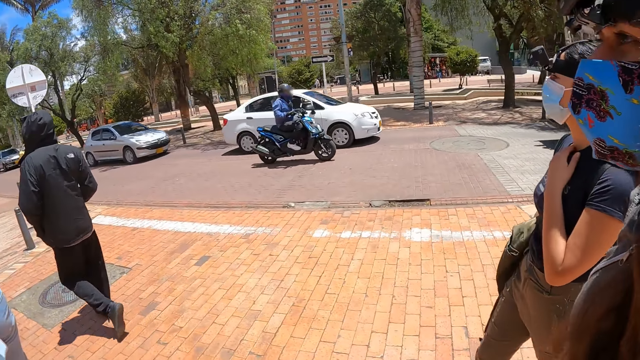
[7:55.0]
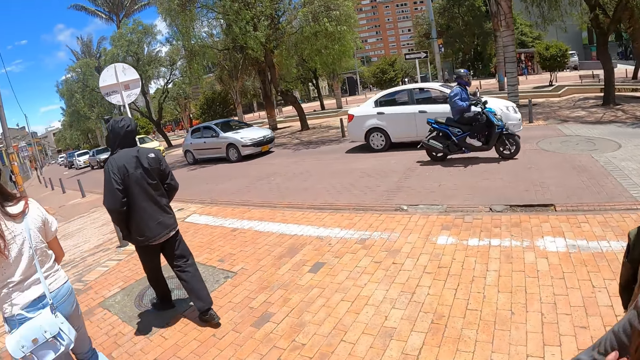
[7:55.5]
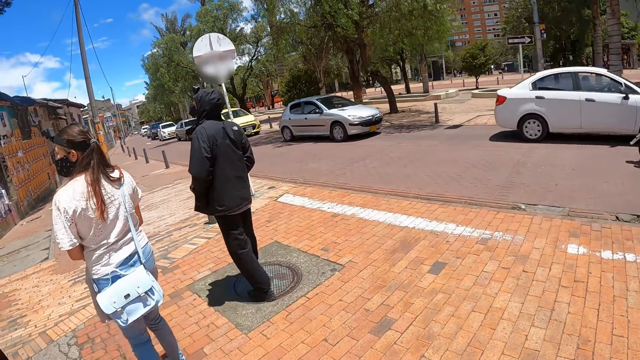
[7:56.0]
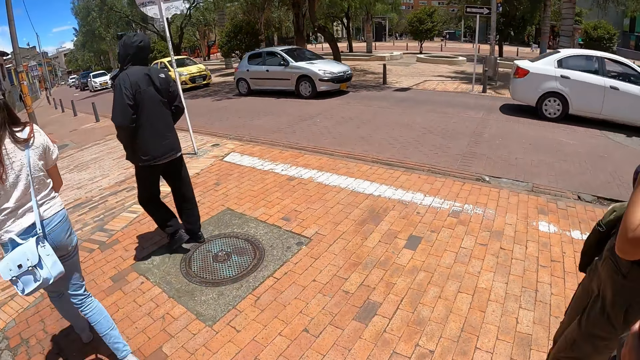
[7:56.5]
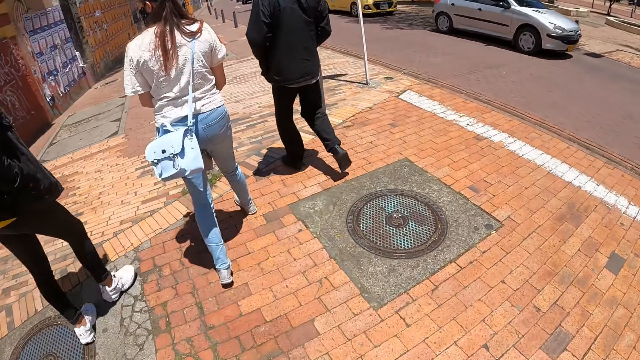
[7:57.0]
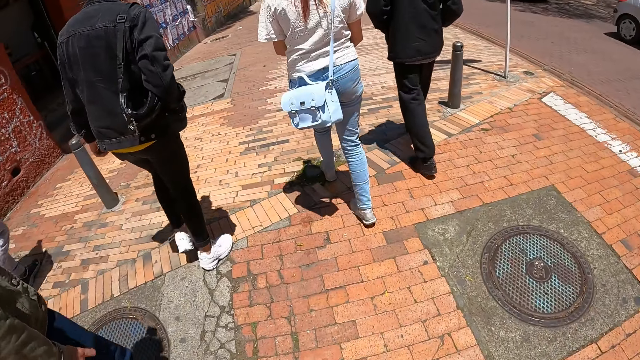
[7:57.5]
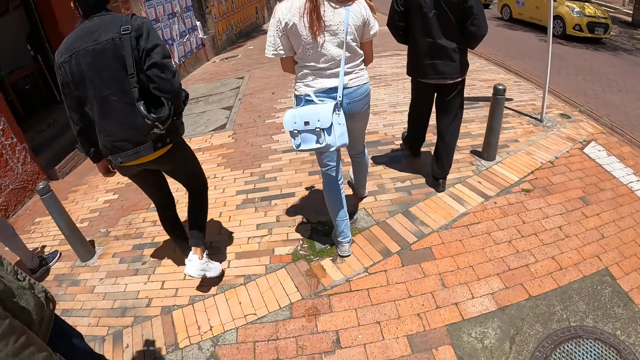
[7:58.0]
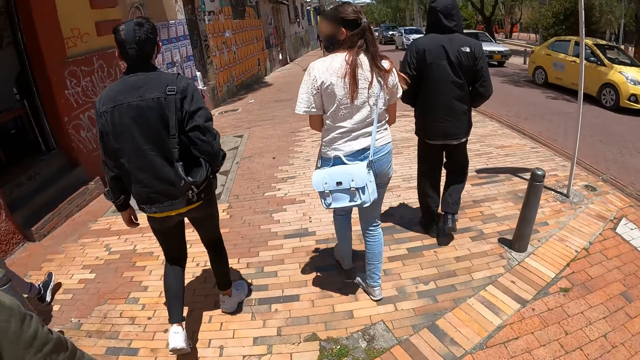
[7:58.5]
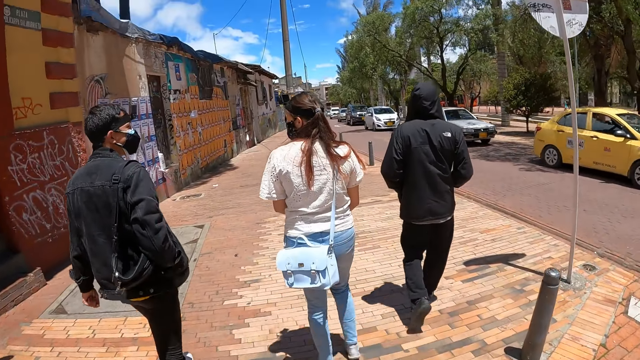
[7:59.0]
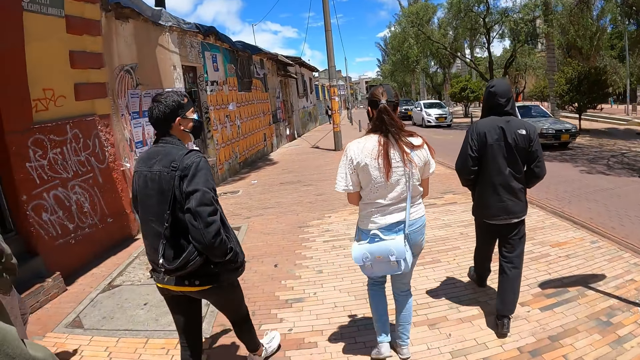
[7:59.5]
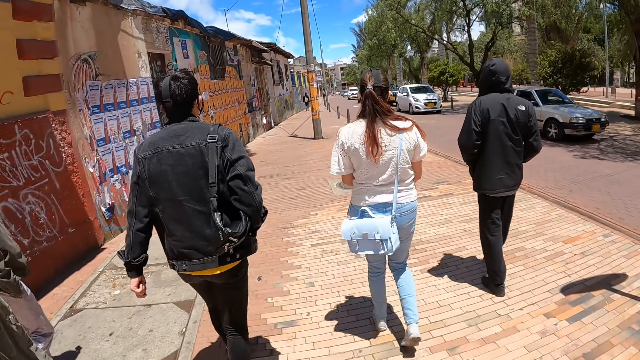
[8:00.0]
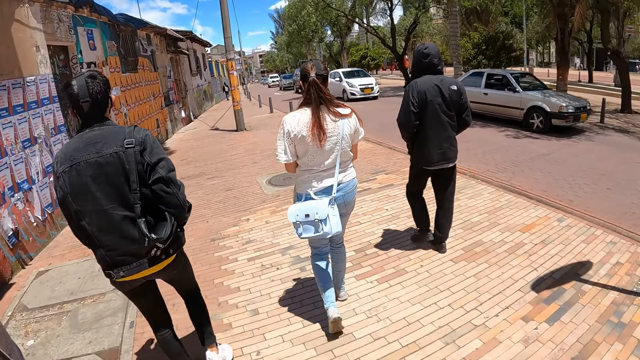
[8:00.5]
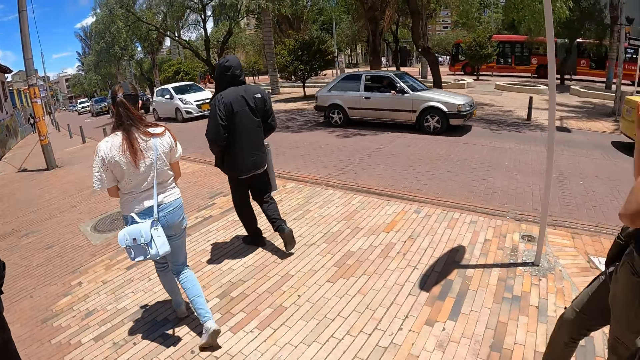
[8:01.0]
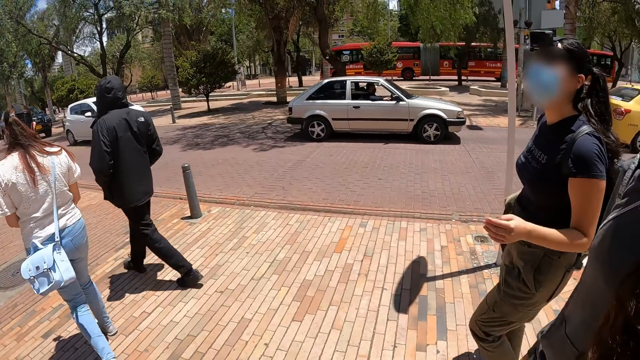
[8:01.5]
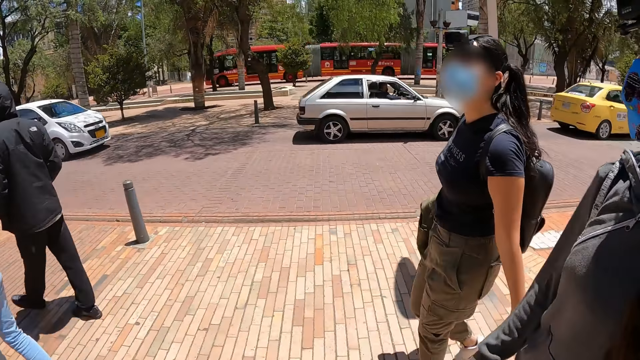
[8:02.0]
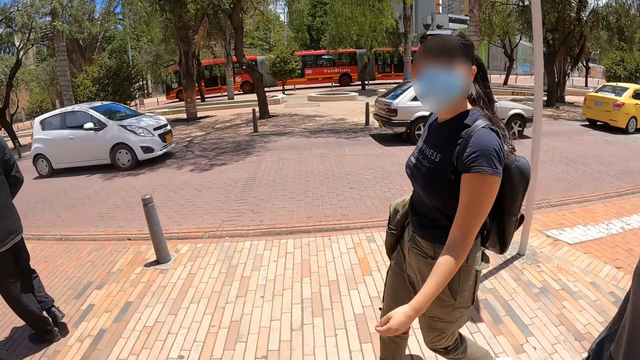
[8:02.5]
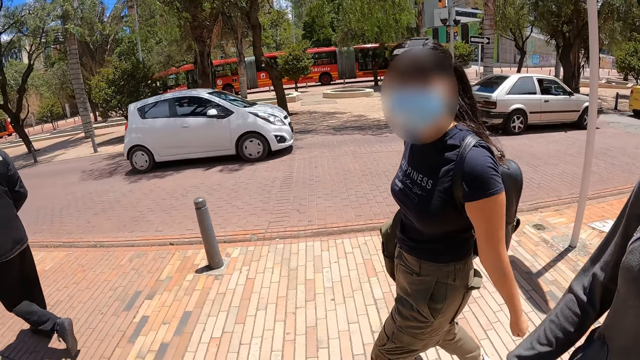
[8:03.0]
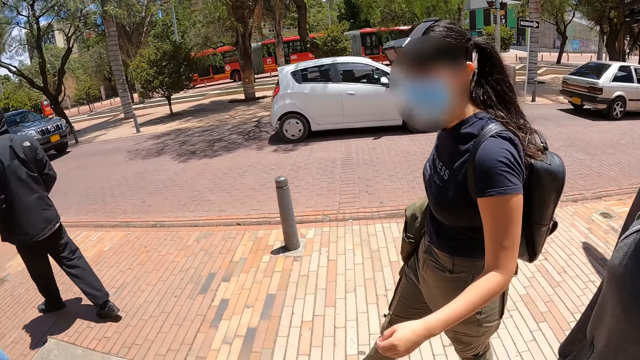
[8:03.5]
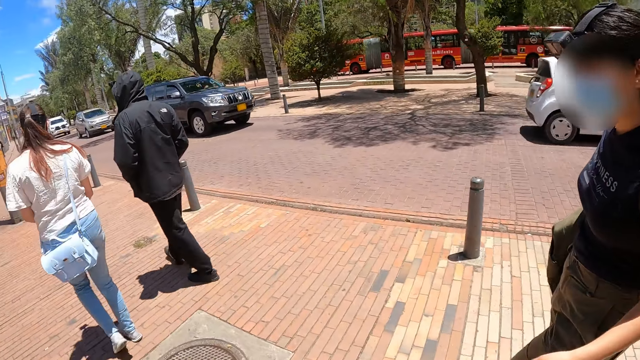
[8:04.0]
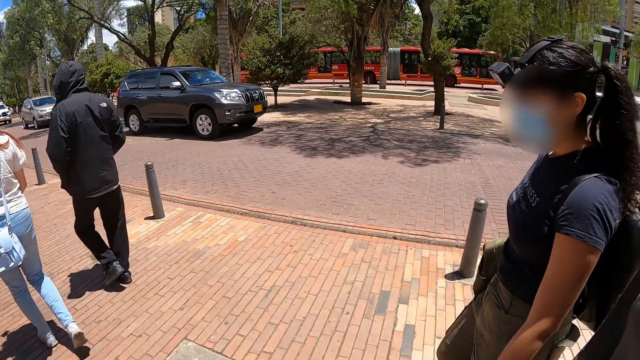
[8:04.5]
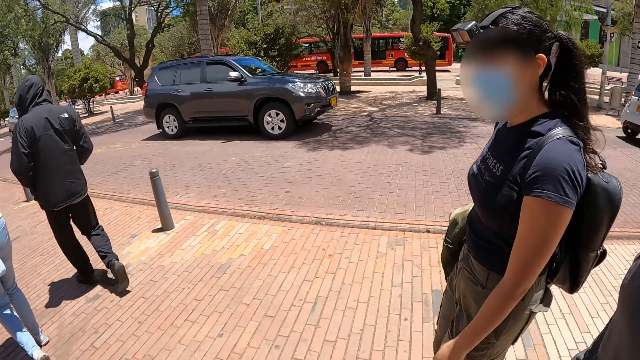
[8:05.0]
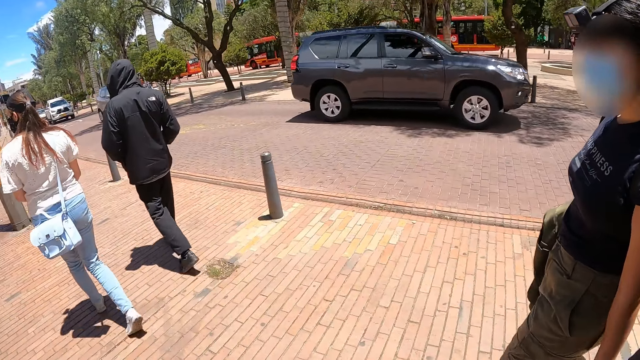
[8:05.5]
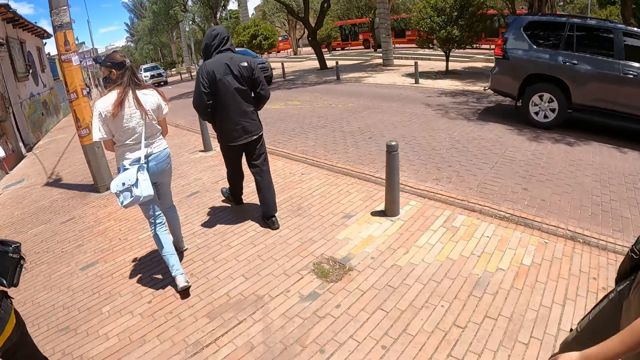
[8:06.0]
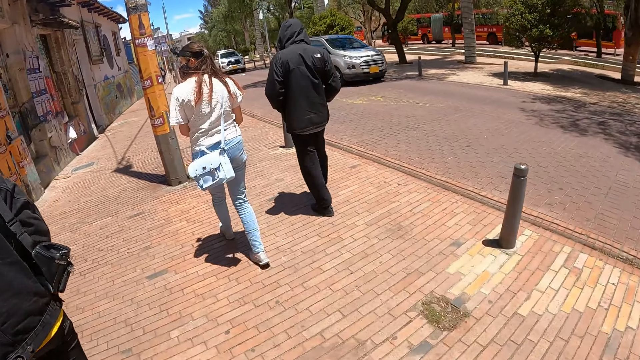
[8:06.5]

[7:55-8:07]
The camera wearer looks around.

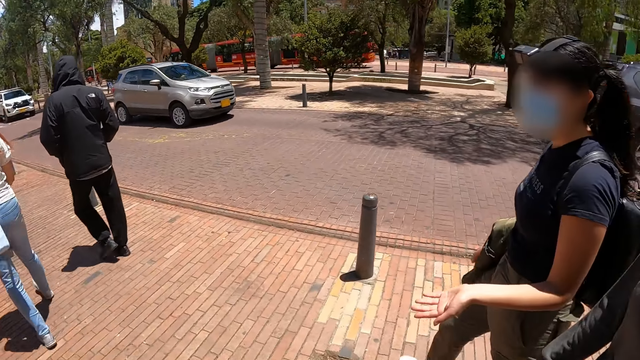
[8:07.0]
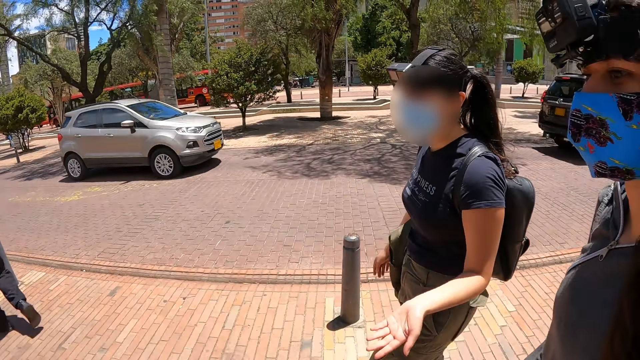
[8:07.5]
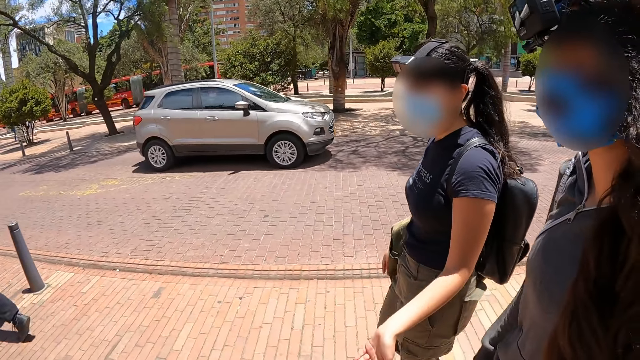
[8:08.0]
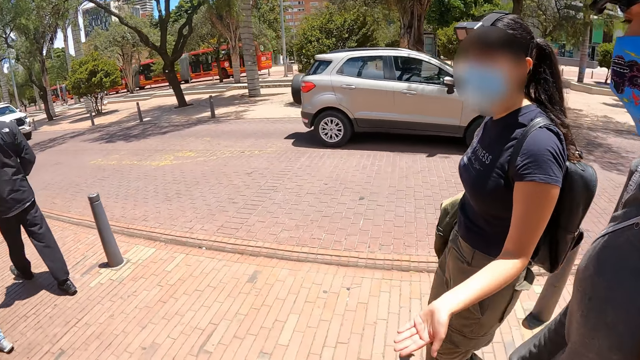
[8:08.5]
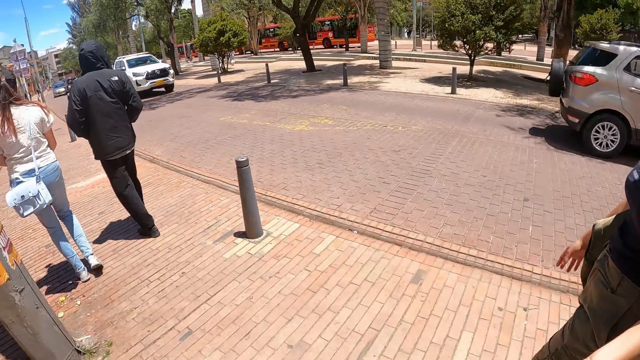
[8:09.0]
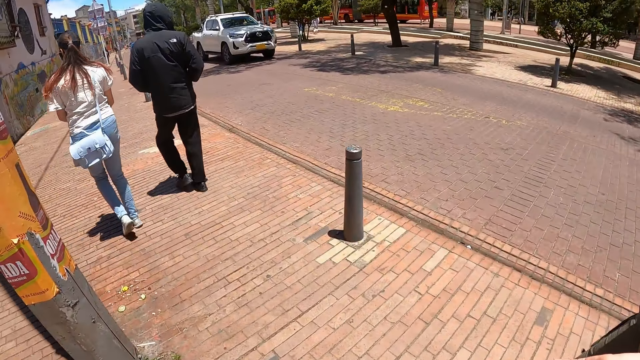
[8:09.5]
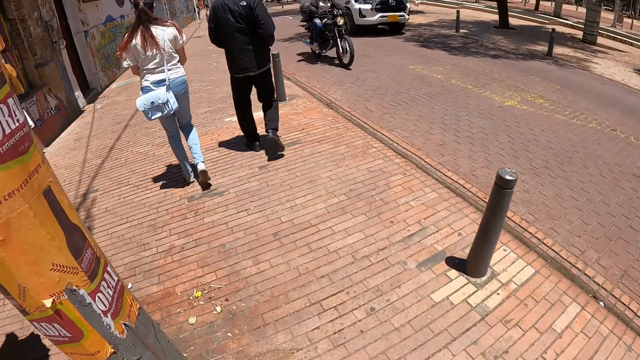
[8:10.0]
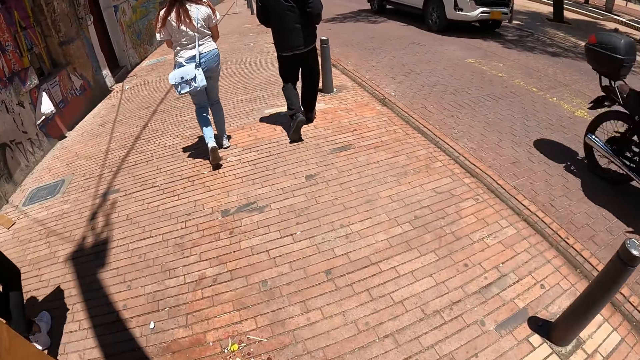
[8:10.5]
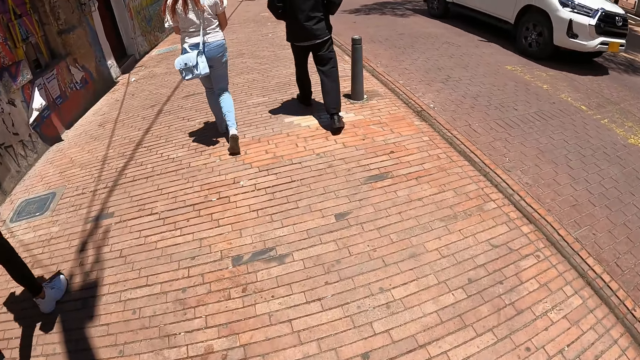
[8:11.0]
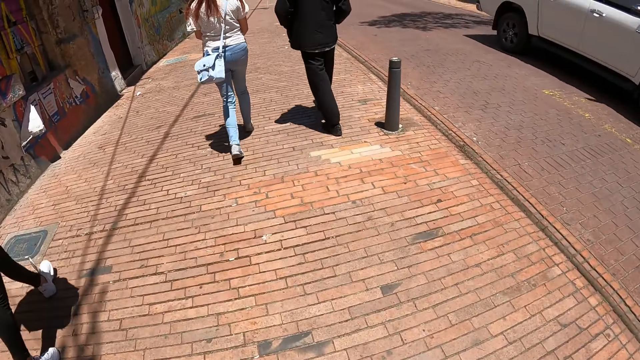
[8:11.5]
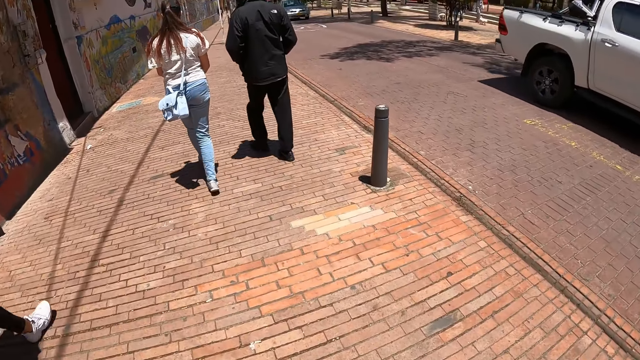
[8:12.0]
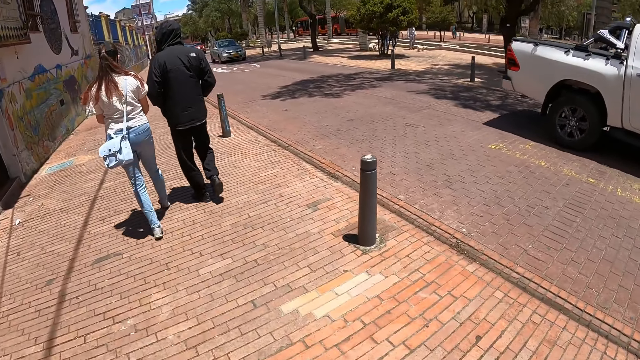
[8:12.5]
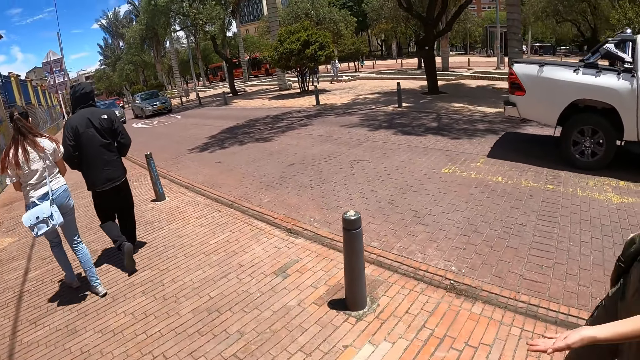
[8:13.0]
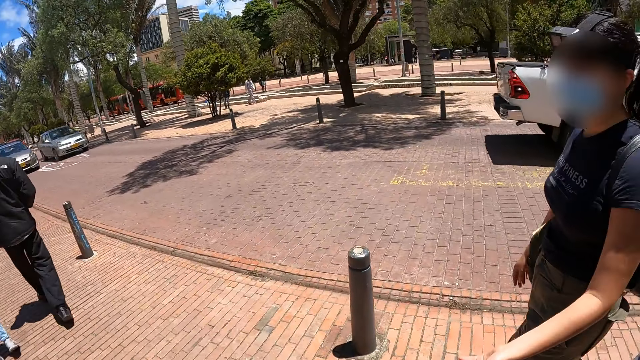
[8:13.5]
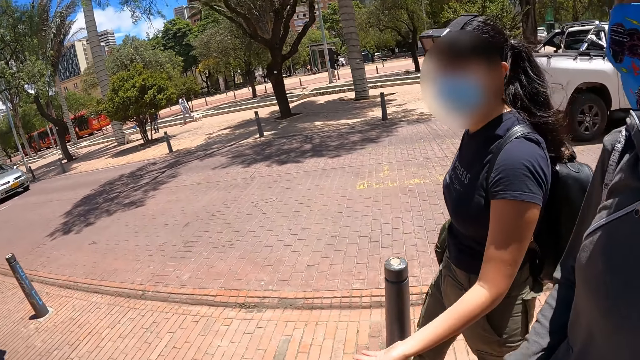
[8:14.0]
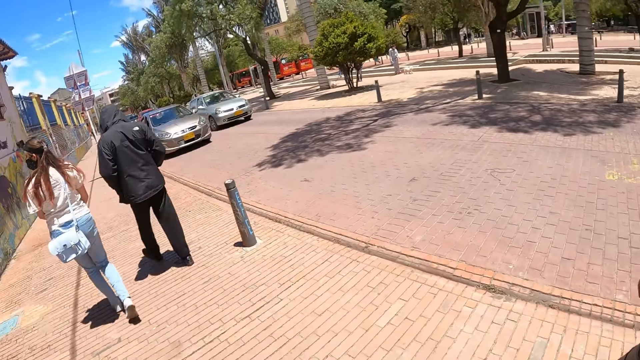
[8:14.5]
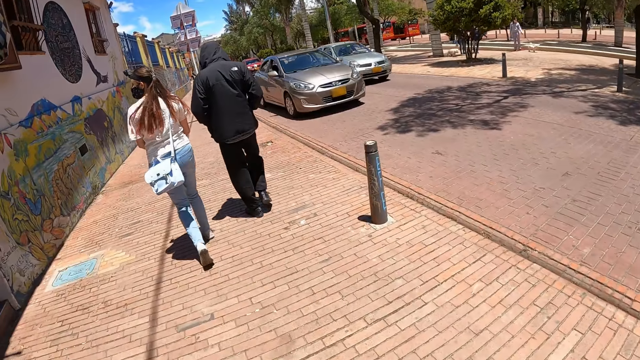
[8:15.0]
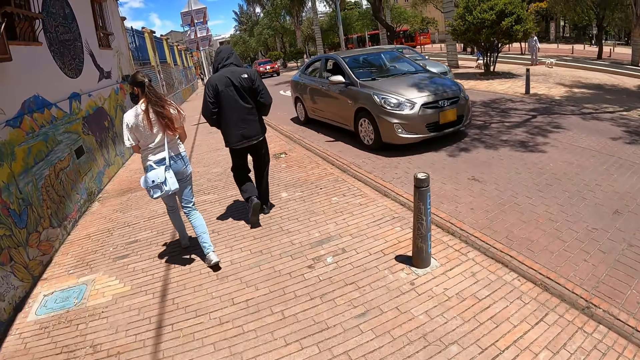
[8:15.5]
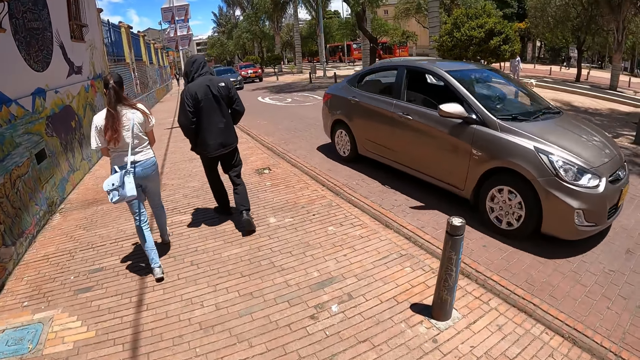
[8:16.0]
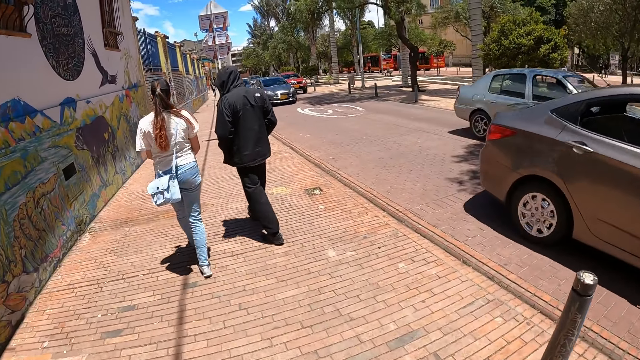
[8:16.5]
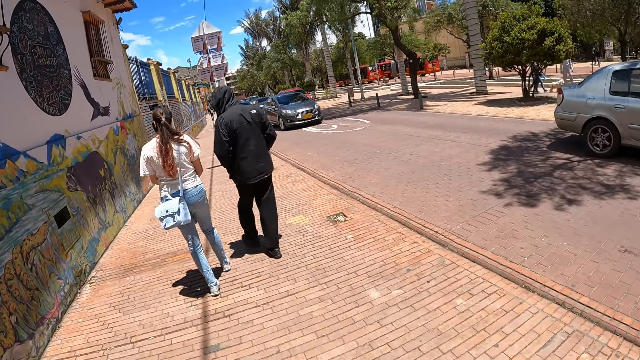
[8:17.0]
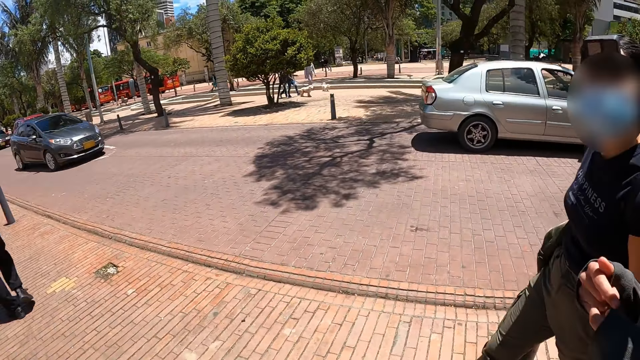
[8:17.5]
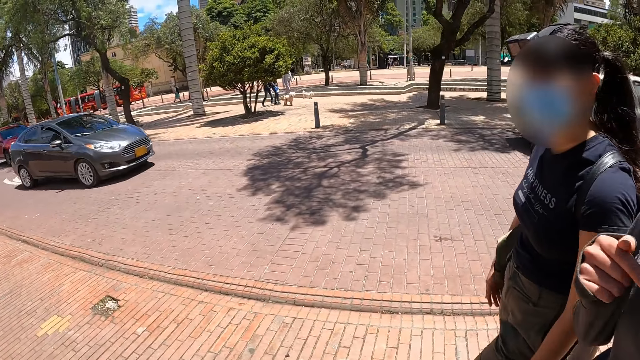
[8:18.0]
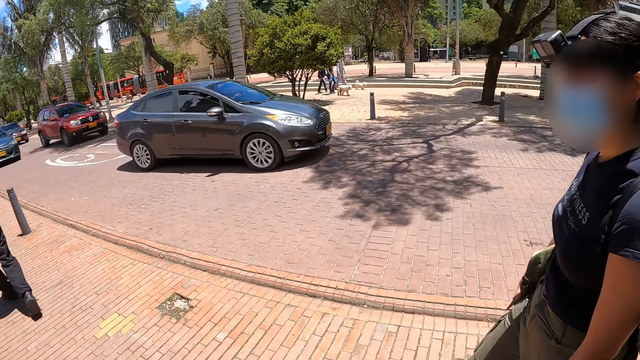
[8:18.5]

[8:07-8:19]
The camera wearer looks around. They look around again.
